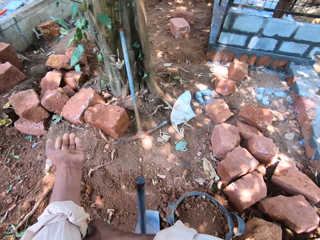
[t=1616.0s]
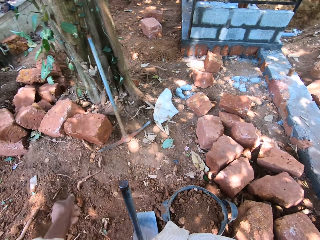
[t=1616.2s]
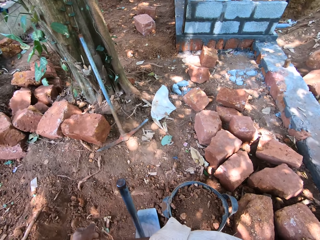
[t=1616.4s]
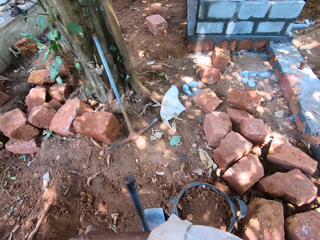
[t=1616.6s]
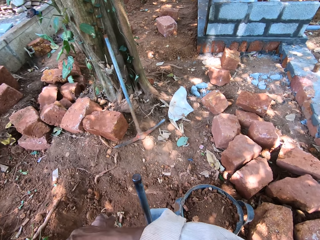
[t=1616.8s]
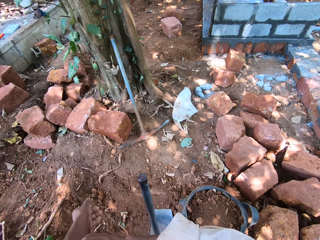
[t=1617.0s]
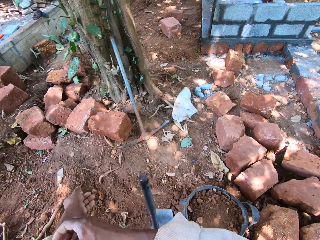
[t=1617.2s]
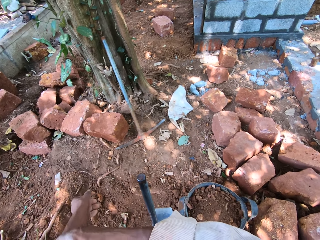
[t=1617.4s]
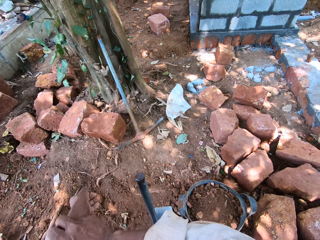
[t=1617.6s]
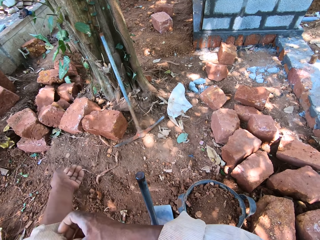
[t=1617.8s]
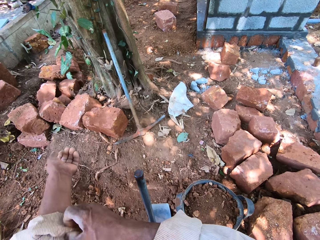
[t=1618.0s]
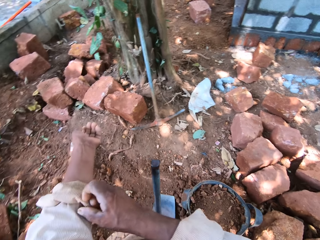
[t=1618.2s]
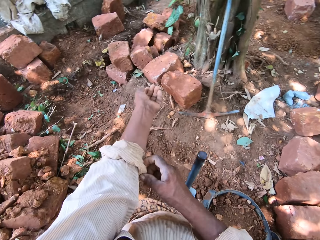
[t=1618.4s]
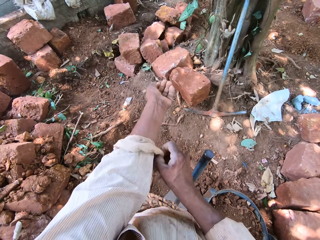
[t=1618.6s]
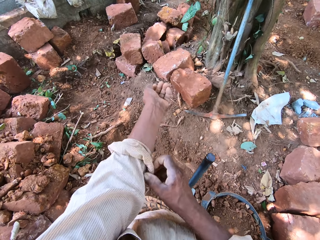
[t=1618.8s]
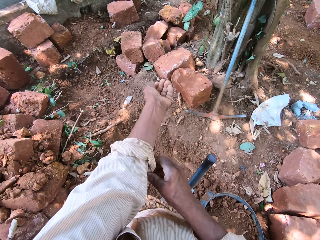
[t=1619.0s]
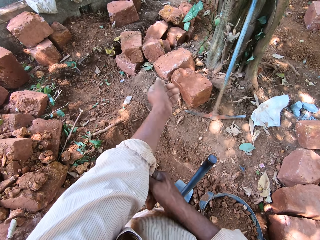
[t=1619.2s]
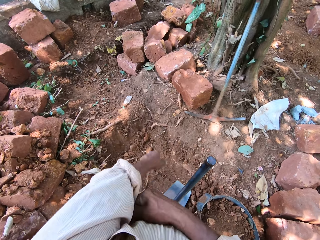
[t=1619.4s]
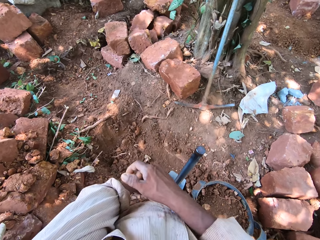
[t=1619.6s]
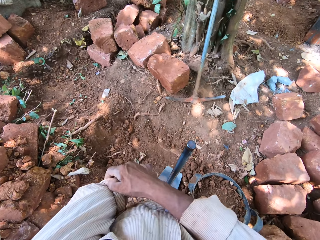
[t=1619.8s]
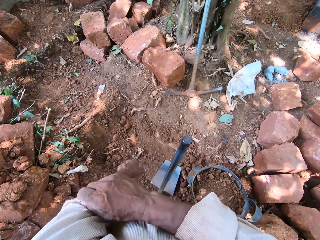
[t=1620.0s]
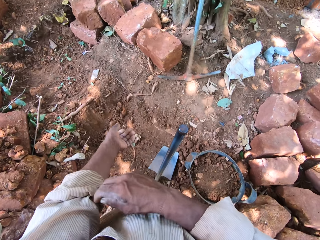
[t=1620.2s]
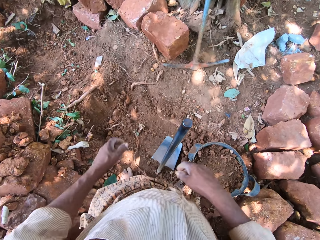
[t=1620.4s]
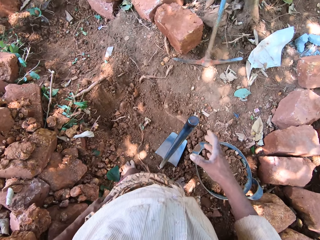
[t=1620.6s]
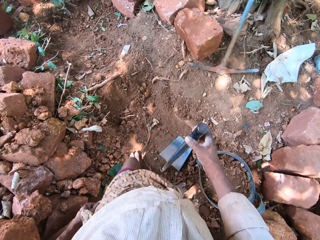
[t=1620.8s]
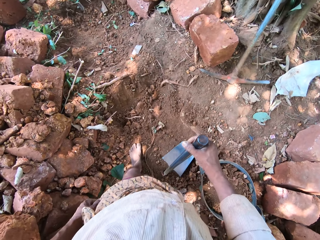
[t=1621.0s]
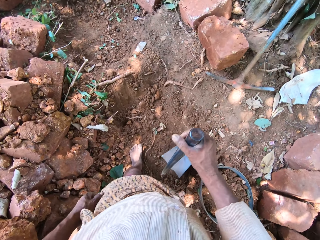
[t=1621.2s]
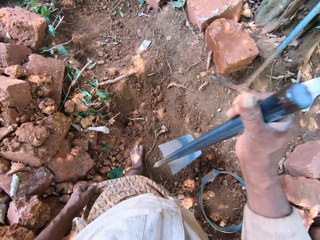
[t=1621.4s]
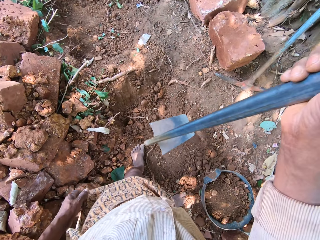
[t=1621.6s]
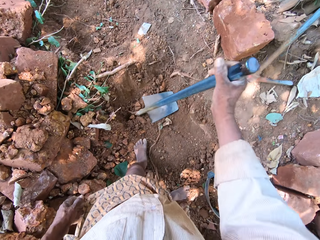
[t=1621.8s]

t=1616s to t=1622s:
The camera wearer removes his right hand from his left-hand sleeve. He holds the hoe on the ground with his right hand. He lifts up the hoe.

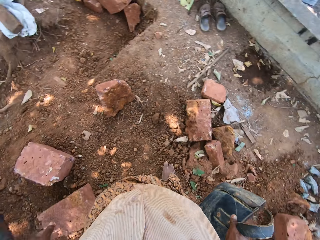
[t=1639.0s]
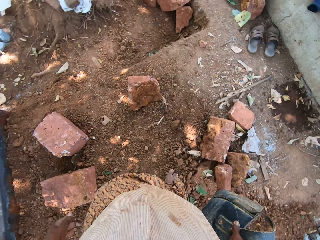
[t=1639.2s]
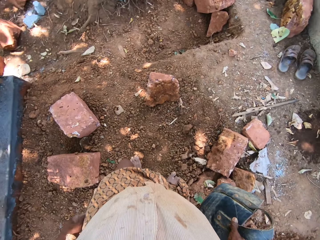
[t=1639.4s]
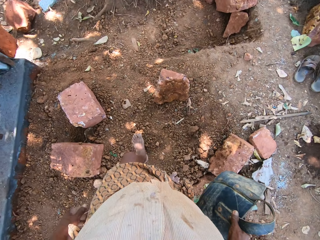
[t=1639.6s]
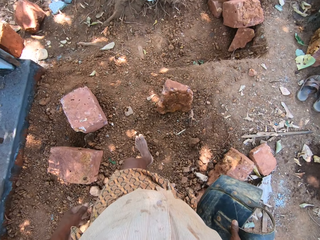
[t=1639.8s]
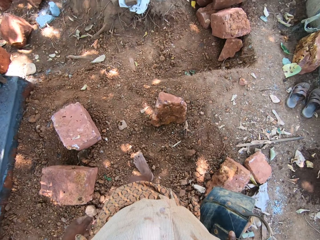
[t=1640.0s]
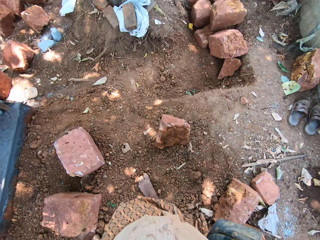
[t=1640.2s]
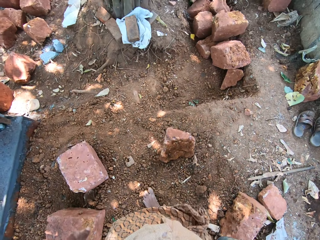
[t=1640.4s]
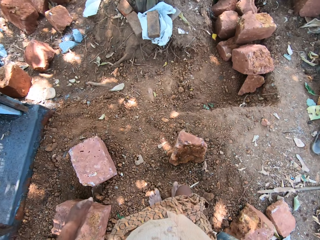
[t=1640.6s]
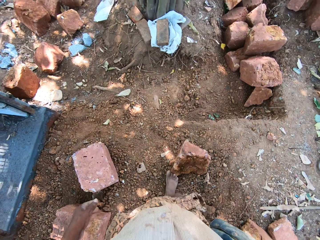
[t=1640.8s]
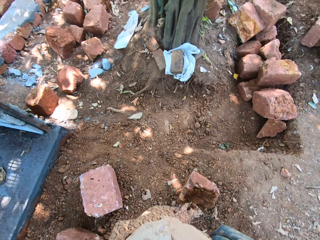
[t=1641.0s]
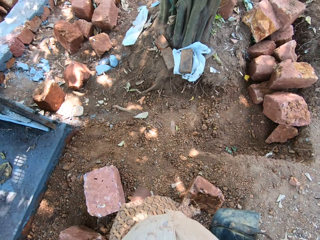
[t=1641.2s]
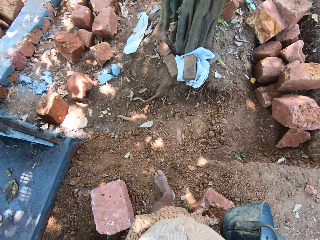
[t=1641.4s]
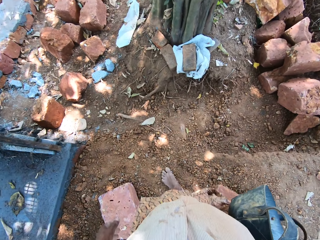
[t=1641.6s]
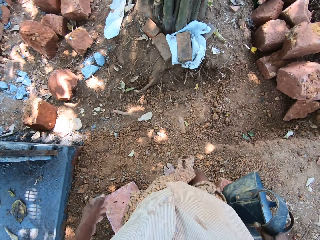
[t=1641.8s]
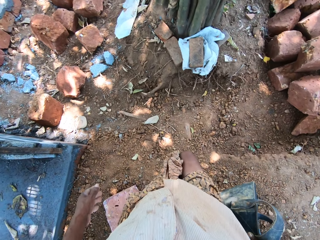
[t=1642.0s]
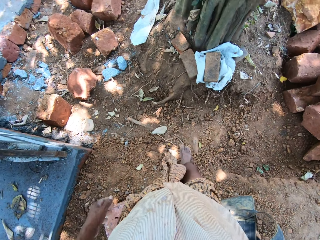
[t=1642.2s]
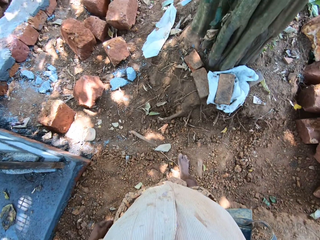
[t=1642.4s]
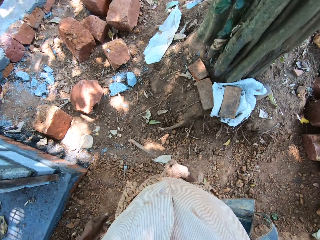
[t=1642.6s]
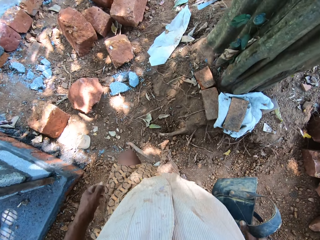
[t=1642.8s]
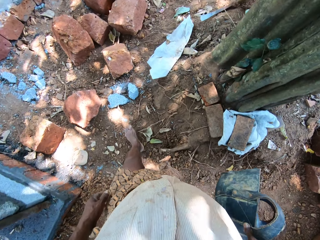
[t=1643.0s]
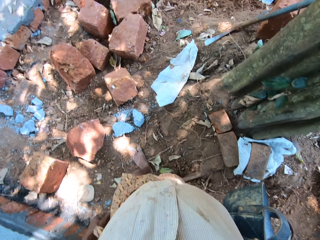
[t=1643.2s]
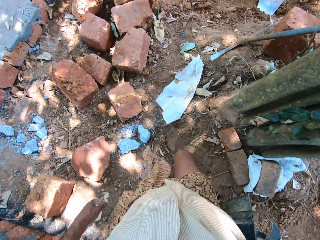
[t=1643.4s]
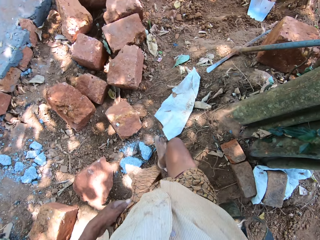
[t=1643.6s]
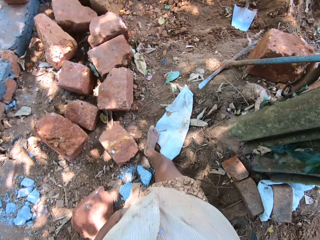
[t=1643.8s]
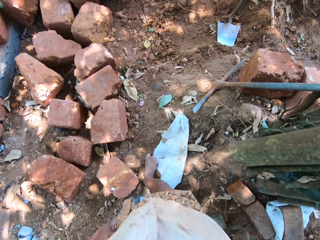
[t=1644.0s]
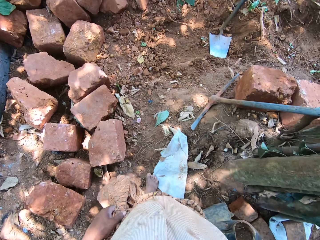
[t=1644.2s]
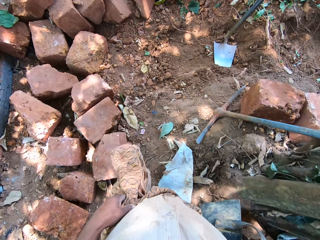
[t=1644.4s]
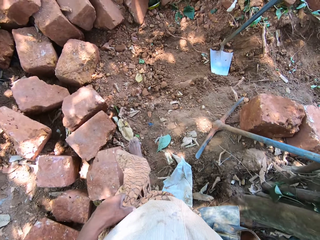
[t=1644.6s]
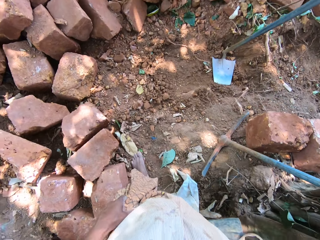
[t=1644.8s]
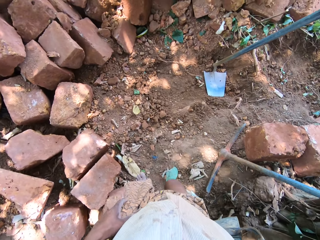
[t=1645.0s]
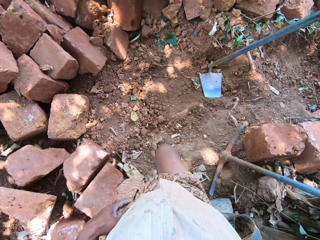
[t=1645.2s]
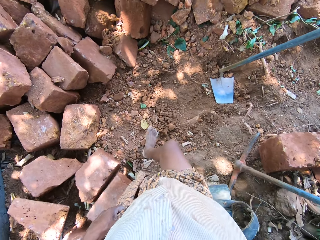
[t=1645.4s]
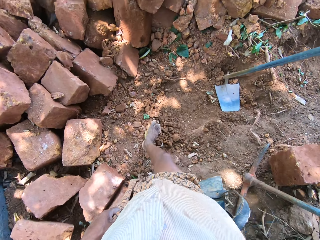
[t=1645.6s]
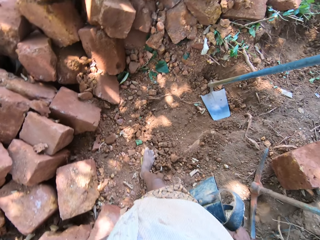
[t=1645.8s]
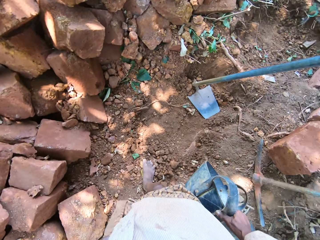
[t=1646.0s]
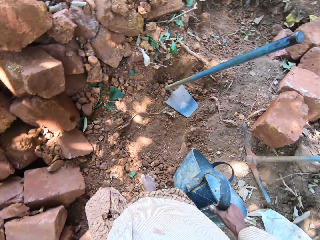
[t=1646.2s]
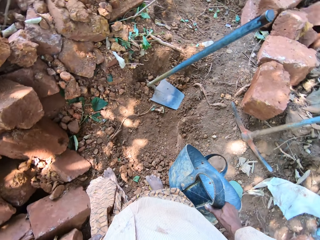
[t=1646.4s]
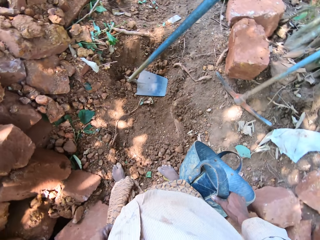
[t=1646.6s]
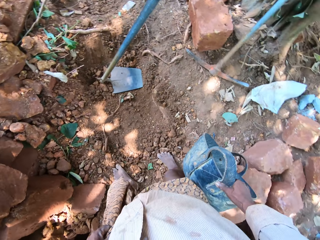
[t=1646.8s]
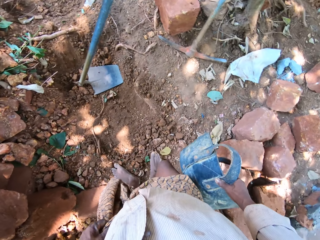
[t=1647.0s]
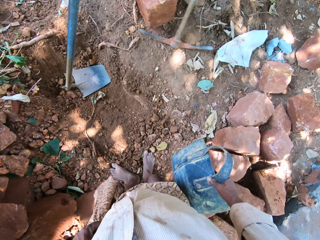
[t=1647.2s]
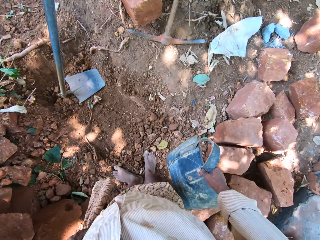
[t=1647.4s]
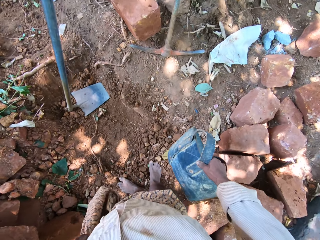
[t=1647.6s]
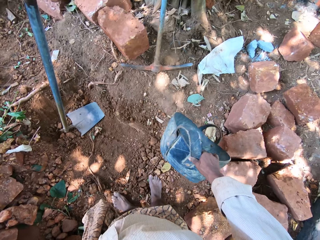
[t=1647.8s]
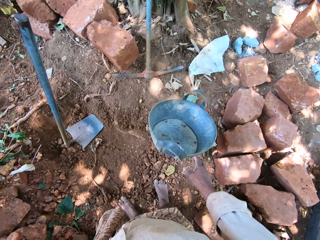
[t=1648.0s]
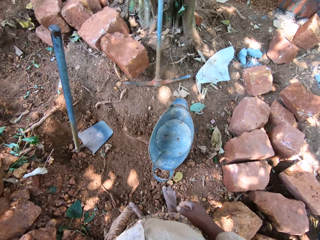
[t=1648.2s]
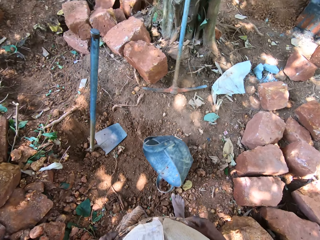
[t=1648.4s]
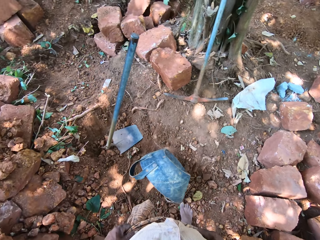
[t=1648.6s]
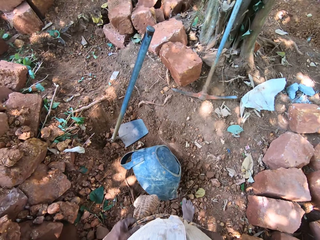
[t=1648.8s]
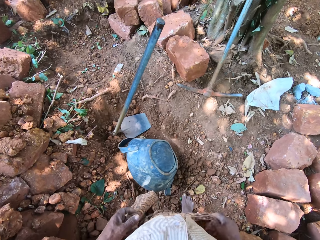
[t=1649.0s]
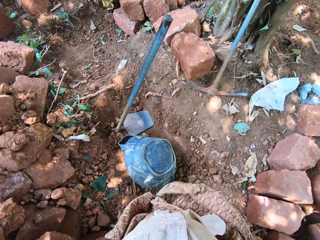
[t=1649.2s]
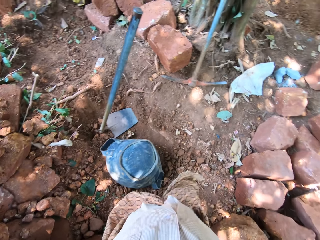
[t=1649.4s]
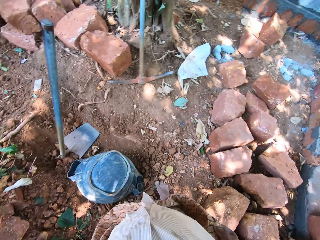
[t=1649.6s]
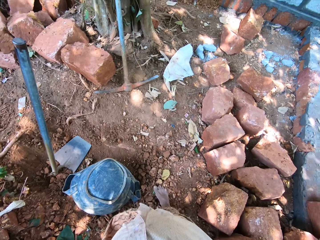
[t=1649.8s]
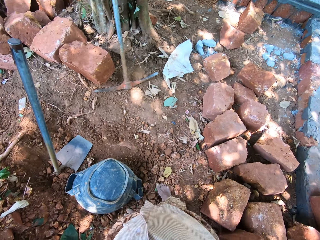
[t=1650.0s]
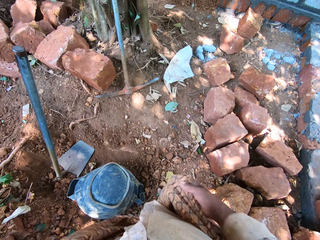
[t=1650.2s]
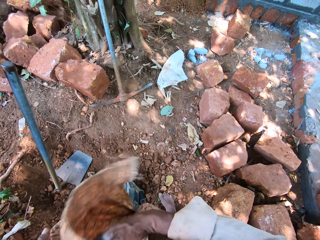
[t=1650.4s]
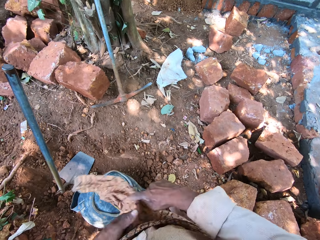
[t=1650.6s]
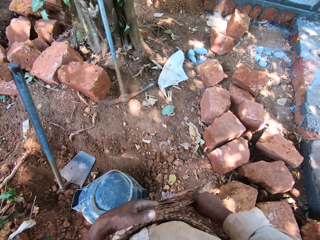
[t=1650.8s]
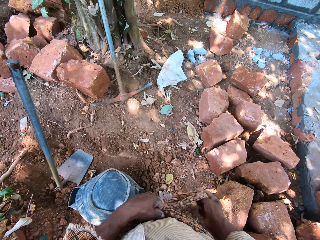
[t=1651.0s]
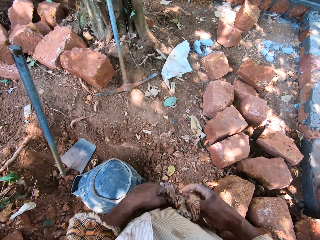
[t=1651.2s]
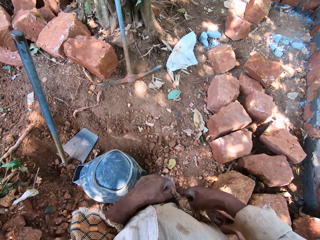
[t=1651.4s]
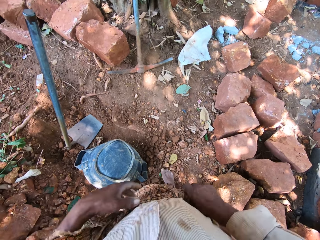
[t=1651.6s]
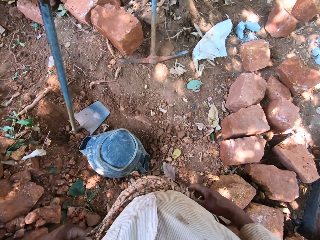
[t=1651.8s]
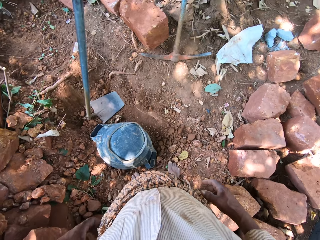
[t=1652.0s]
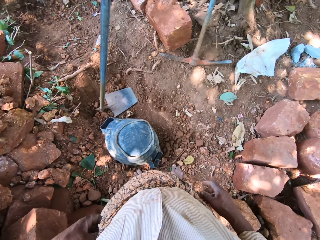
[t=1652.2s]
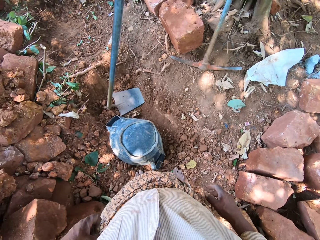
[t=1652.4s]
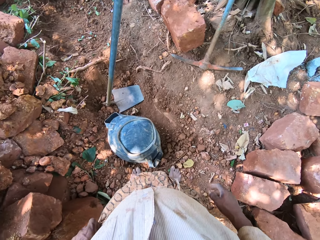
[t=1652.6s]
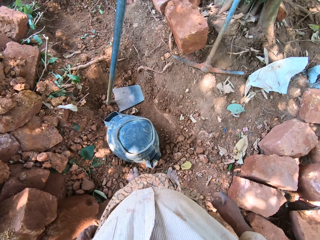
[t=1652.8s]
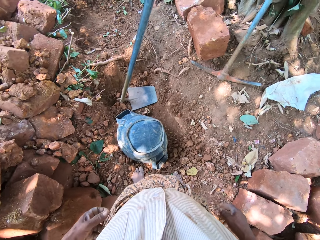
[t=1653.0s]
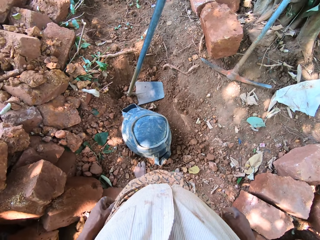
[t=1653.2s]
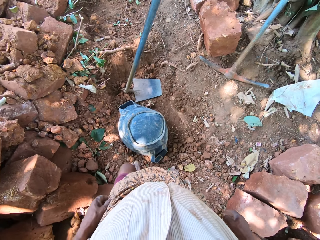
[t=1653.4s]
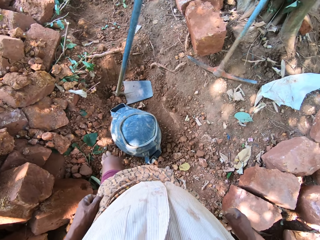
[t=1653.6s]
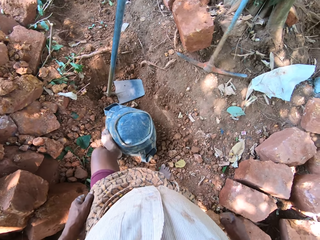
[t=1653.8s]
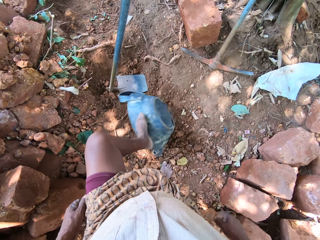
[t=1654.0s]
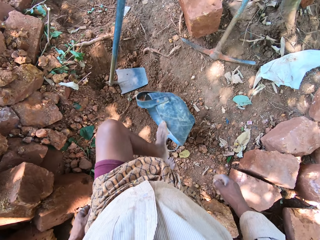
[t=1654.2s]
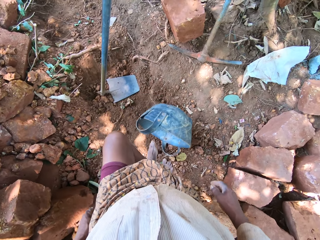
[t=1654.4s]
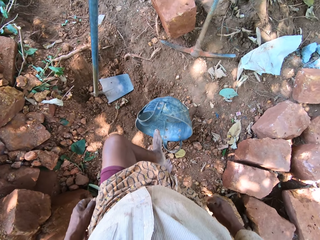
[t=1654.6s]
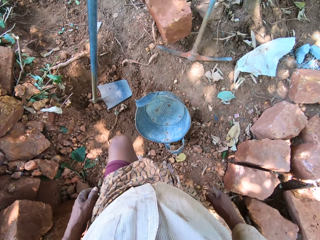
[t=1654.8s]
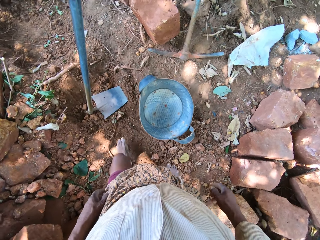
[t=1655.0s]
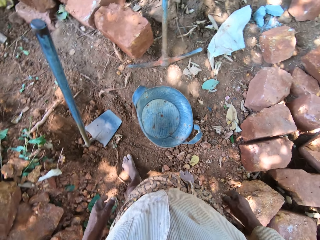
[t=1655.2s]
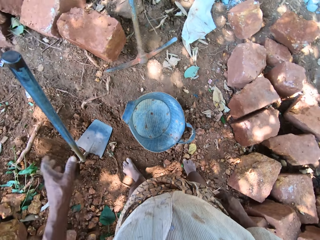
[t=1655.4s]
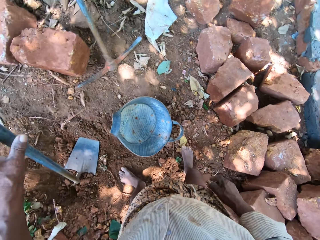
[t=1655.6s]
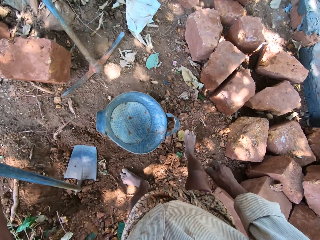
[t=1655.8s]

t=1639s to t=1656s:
The camera wearer walks towards the hoe on the ground with the bag of coarse sand in his right hand. He drops the bag of coarse sand or bucket in his right hand on the ground. He adjusts his wrapper with both hands. He turns the bucket with a leg. He kicks the bag of coarse sand on the ground with his left foot.
